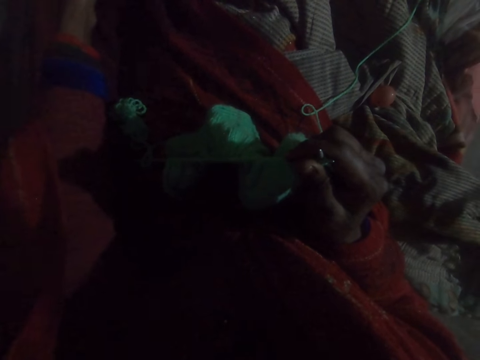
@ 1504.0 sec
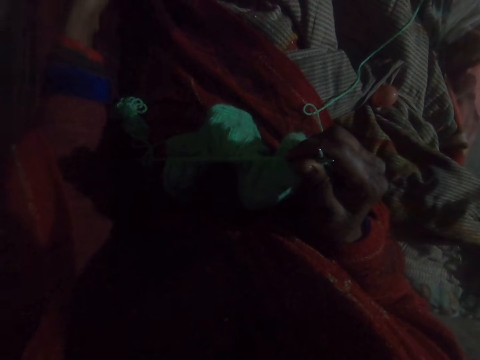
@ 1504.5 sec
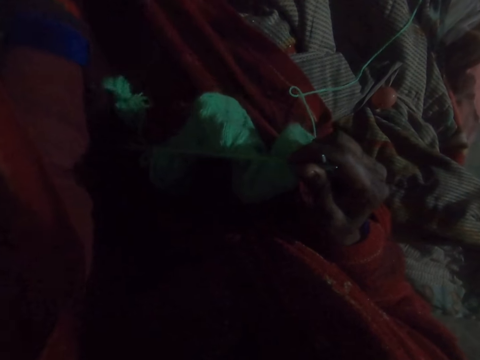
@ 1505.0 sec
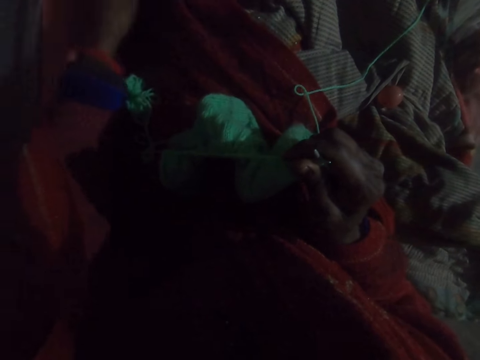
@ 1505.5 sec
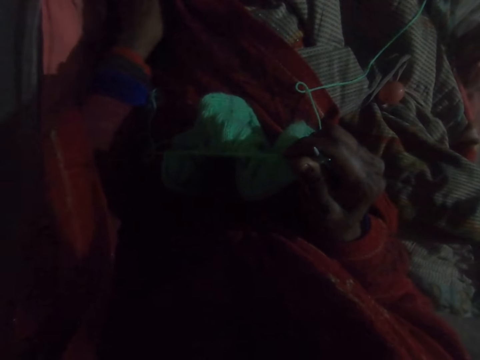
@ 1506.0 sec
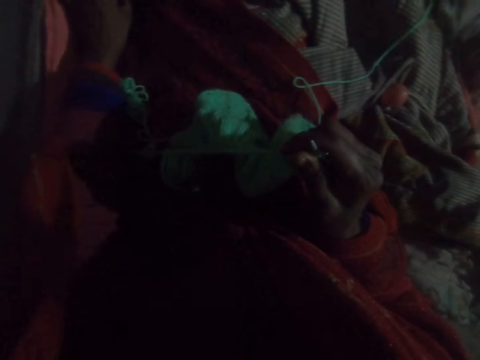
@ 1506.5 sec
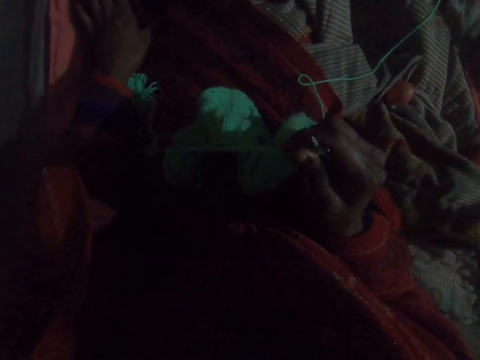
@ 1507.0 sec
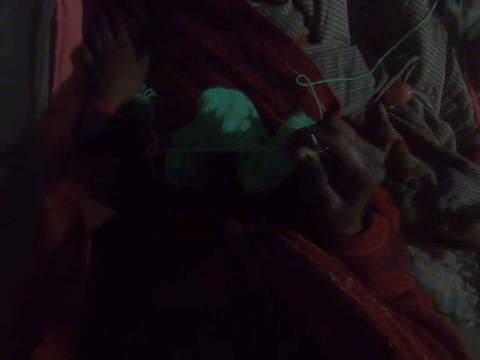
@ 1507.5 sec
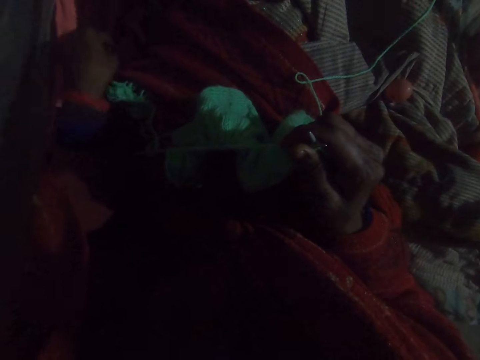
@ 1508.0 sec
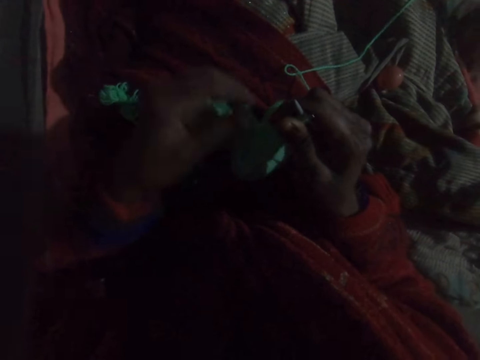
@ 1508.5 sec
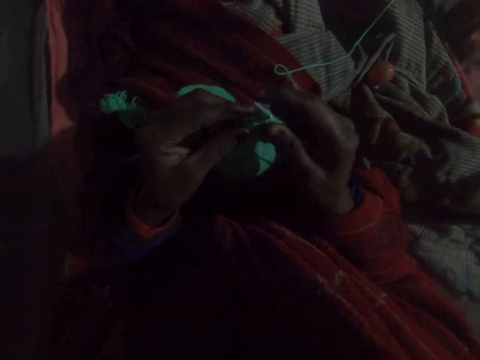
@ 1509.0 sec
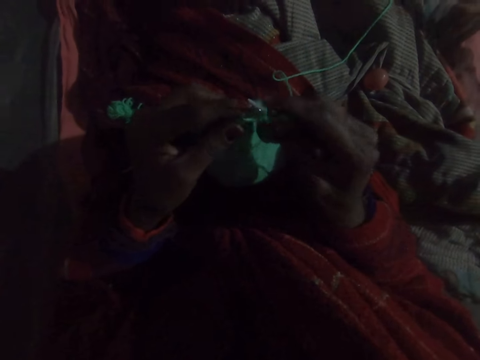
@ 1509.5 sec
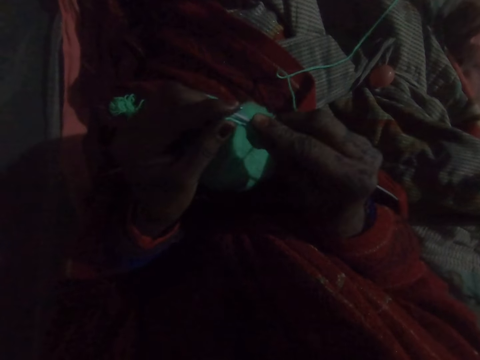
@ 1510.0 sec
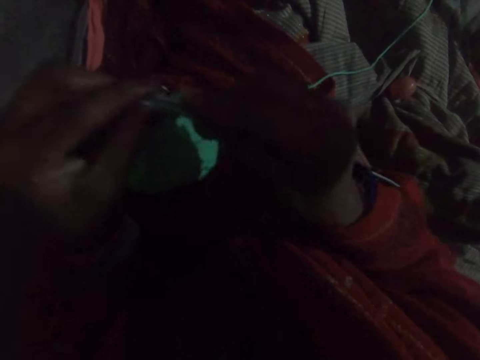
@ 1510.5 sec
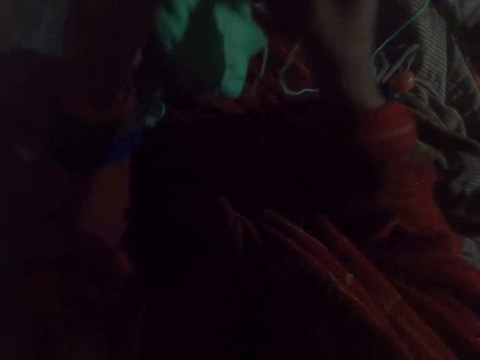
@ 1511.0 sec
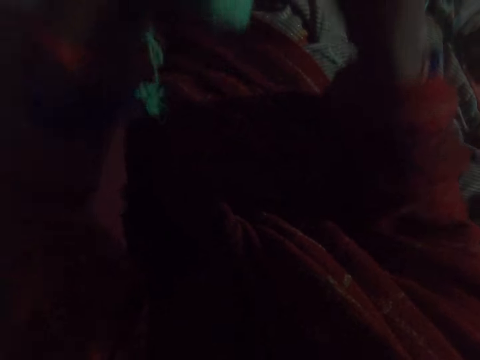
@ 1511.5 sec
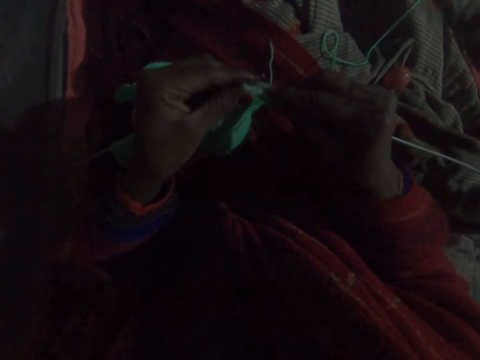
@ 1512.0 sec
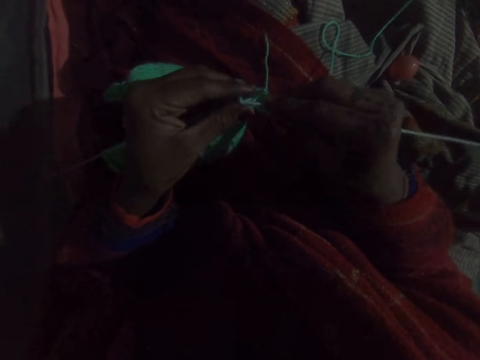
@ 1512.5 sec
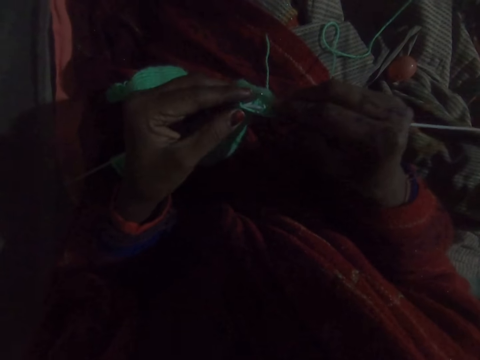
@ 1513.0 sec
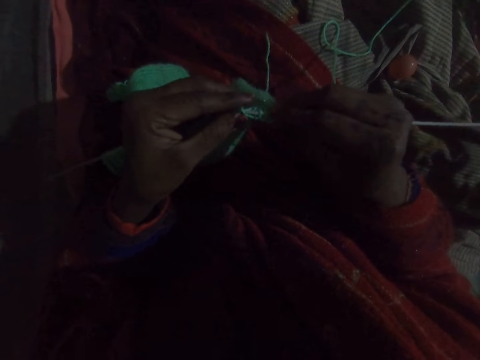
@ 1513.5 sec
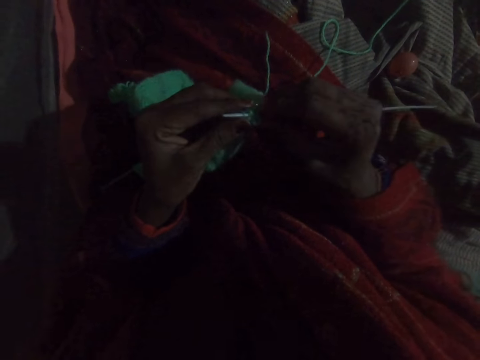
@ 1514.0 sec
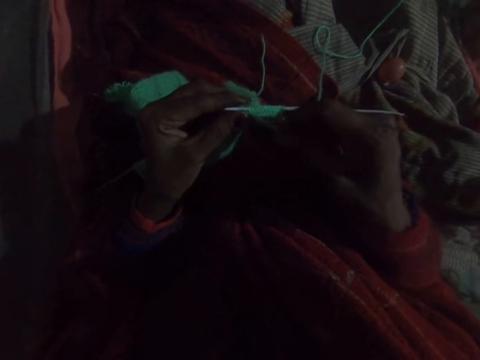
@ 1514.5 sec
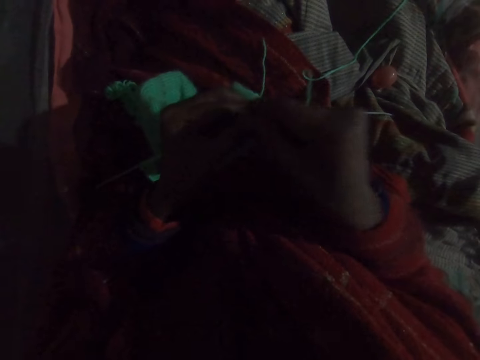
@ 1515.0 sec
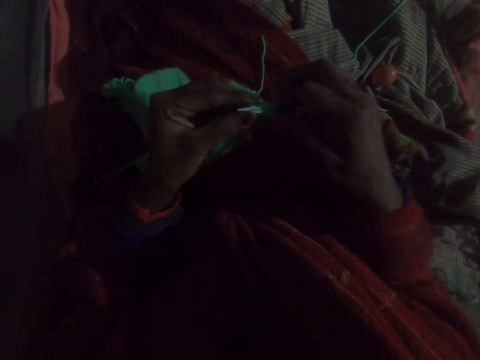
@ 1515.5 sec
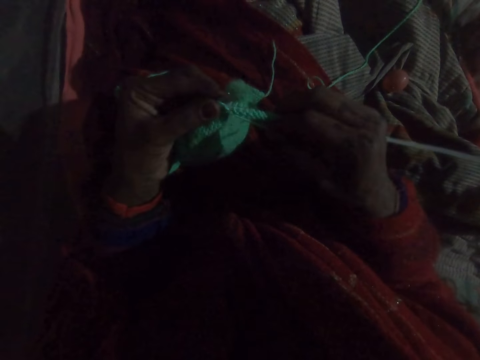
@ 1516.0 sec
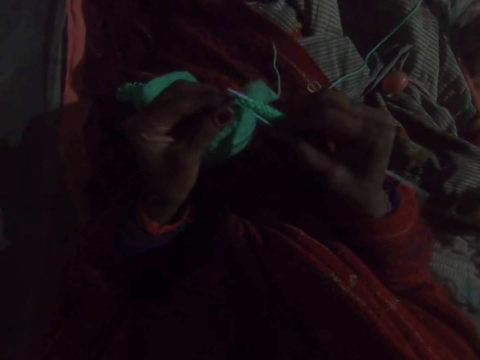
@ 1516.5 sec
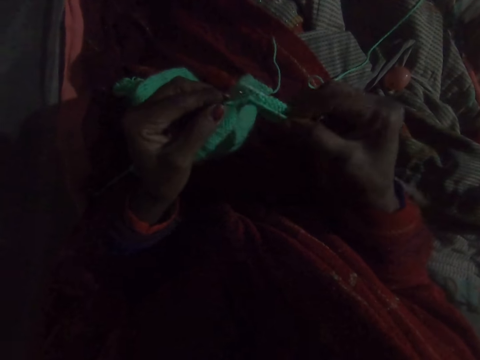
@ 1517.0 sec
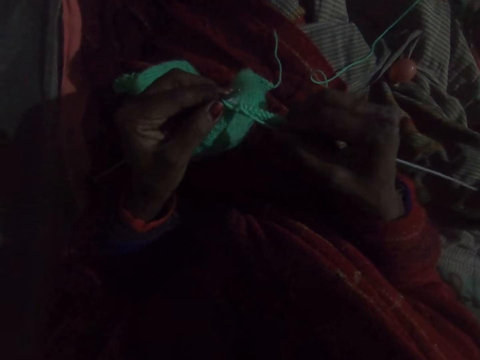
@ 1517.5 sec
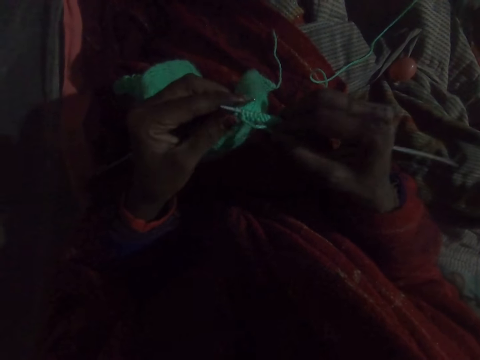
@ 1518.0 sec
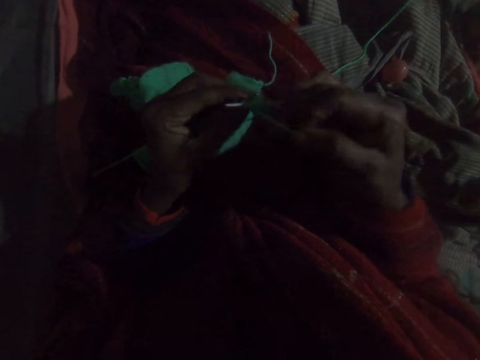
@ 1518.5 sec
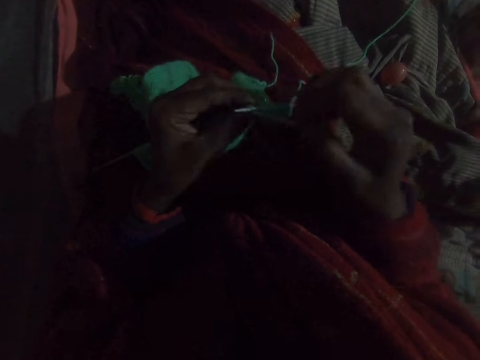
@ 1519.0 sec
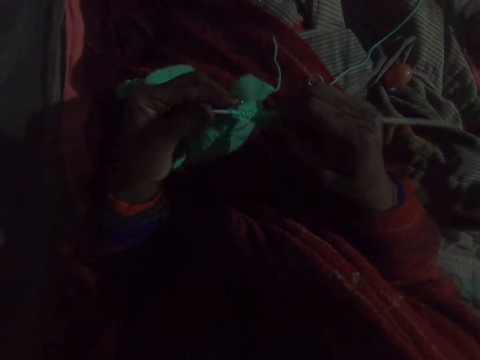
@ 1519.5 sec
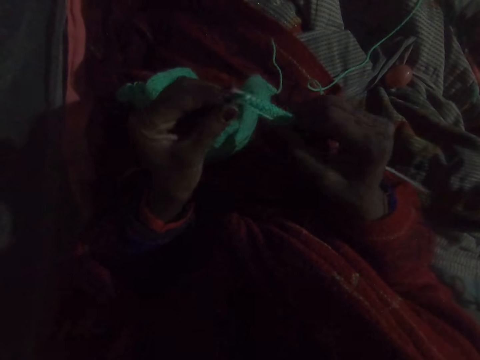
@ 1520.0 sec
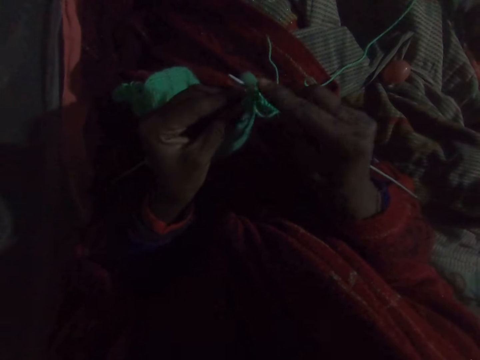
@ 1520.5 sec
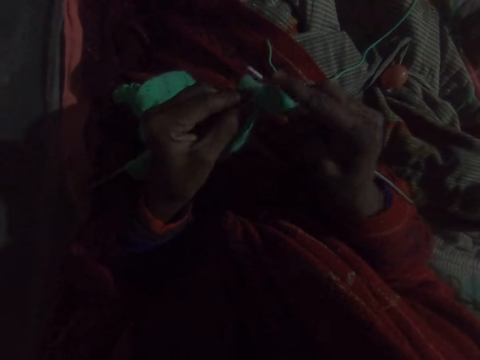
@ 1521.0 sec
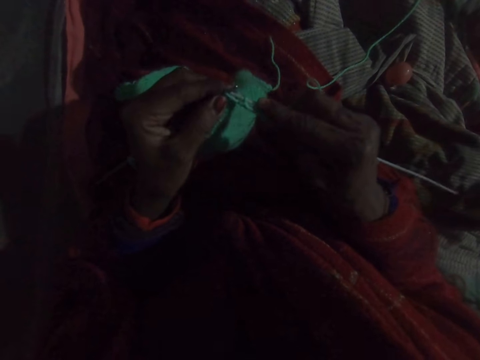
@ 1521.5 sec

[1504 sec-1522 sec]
The camera wearer knits the fabric or woolen cloth with the knitting pin and yarn. They raise the woolen cloth and put the woolen cloth on the laps. They knit the woolen cloth. They take a round thread. They knit the woolen cloth. They take the round thread. They knit the woolen cloth.

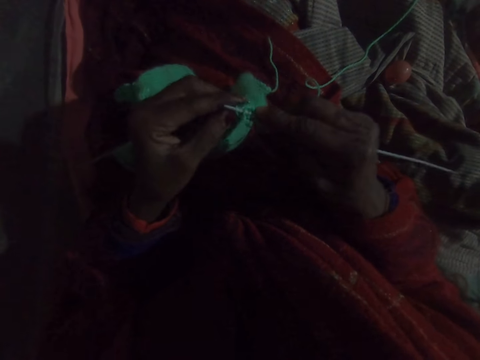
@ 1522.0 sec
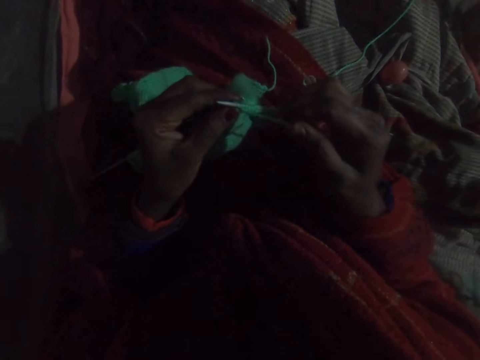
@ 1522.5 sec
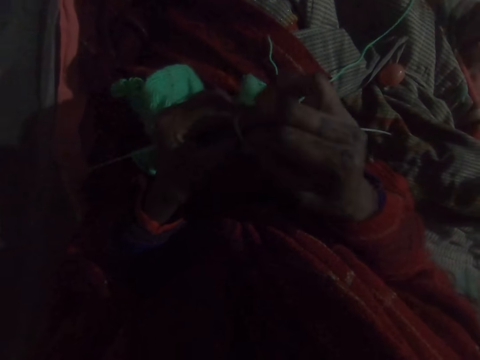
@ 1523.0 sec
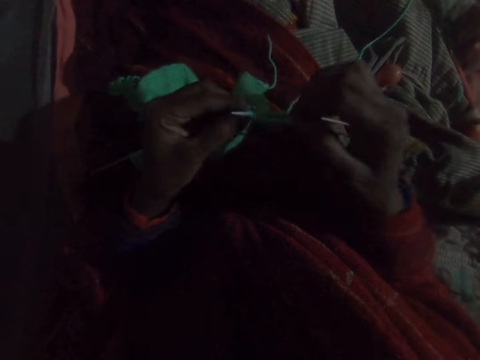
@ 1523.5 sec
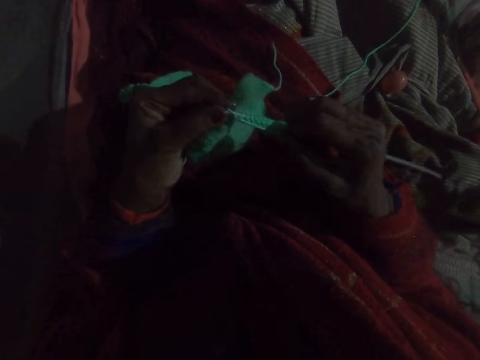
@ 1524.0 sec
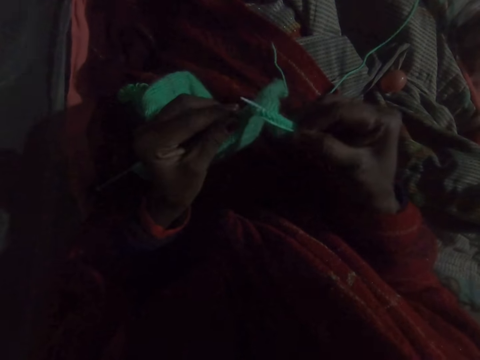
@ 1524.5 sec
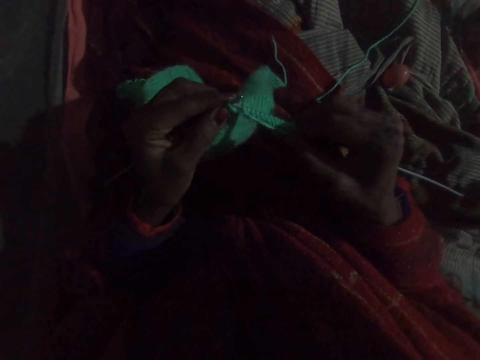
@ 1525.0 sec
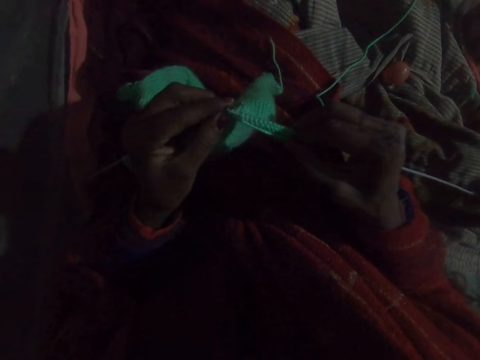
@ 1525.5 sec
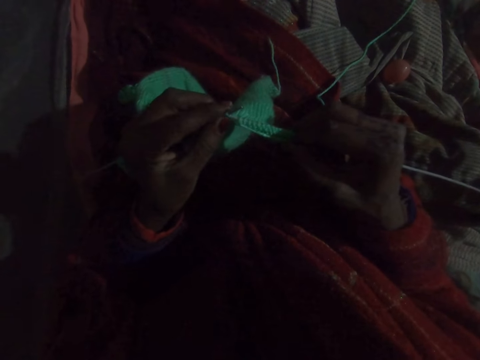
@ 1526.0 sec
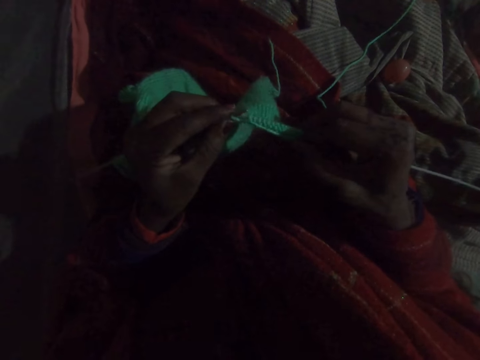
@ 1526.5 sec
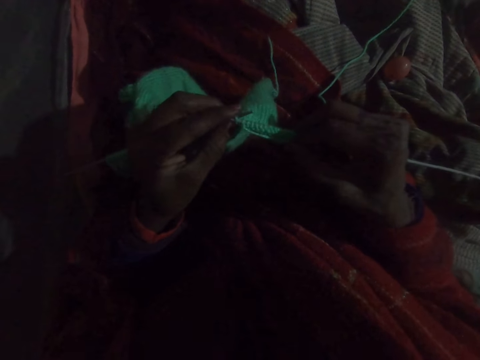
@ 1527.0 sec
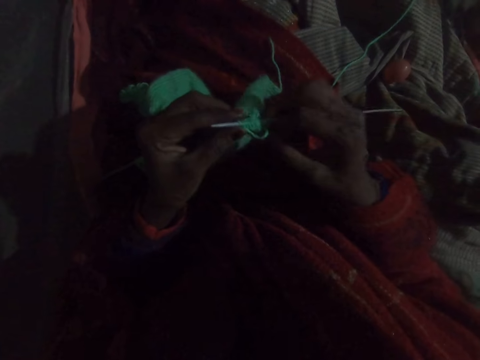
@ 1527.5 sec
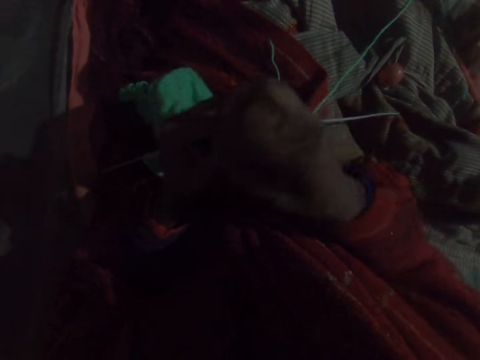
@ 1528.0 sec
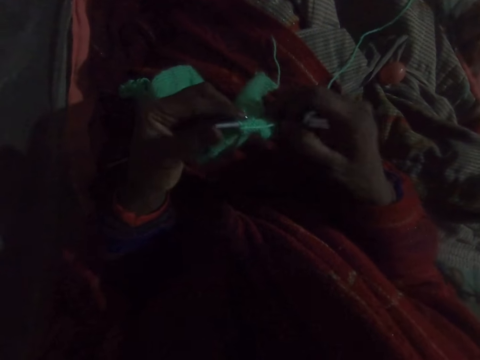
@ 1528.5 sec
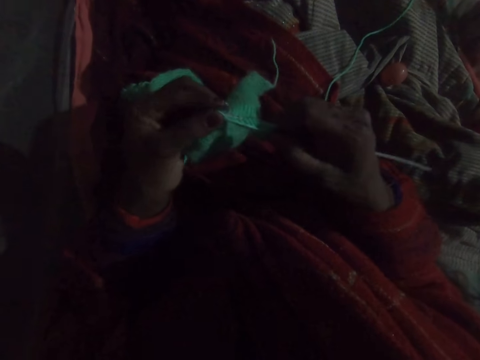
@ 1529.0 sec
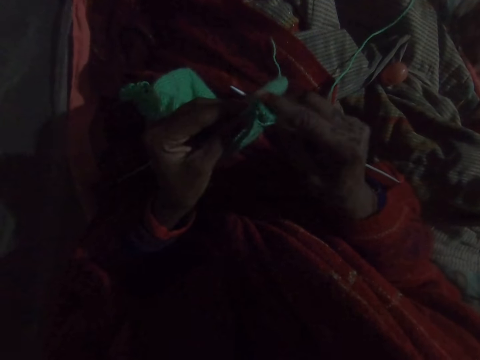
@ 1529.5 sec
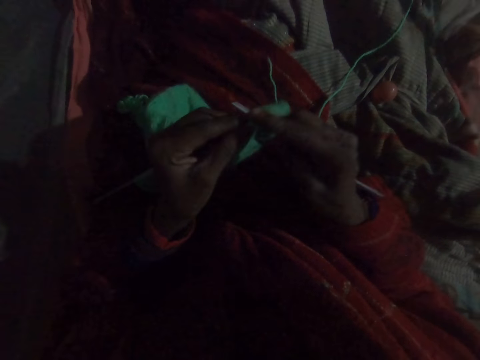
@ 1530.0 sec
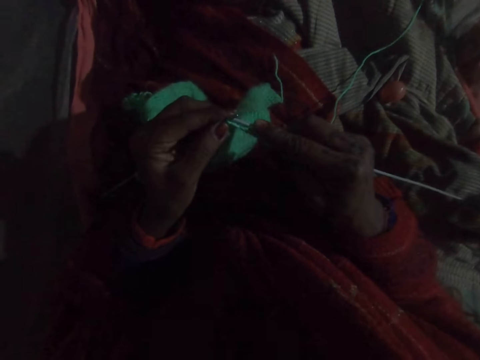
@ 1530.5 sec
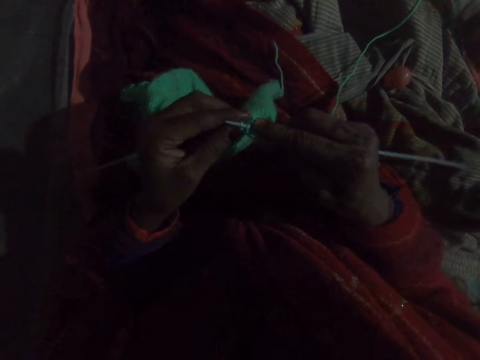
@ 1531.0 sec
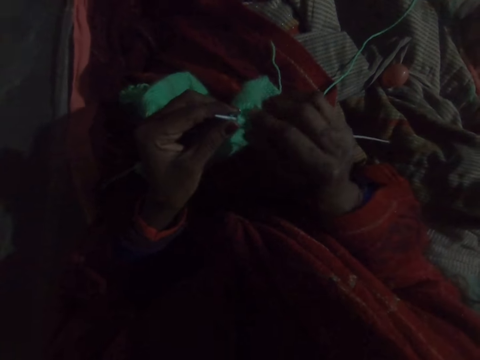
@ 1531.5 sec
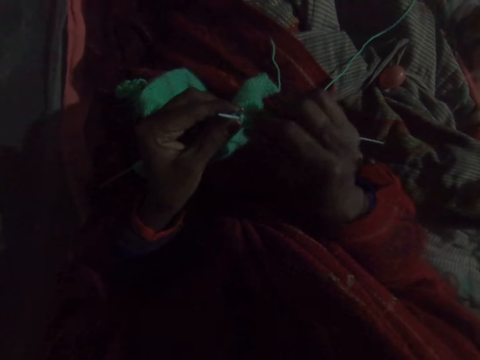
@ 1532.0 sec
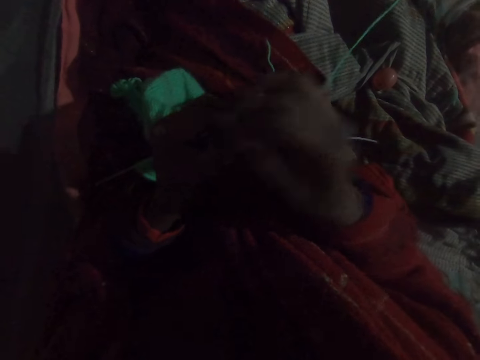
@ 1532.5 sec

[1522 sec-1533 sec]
The camera wearer takes a round thread. They knit a woolen cloth. They take the round thread. They knit the woolen cloth.
